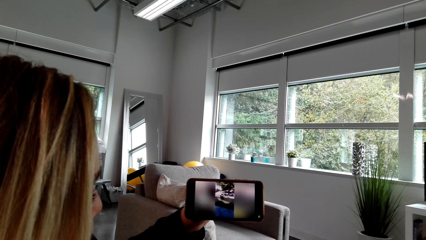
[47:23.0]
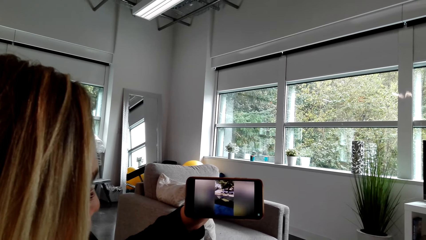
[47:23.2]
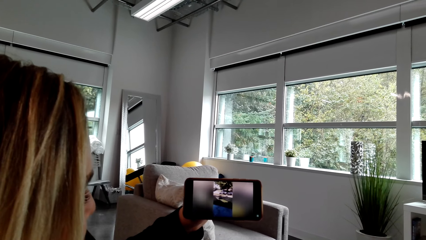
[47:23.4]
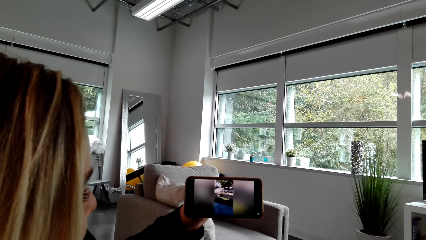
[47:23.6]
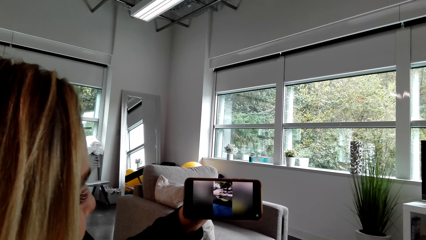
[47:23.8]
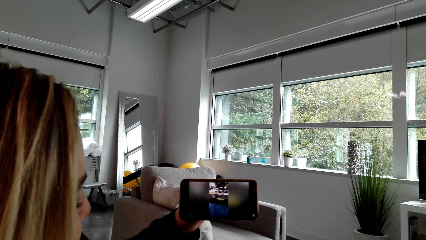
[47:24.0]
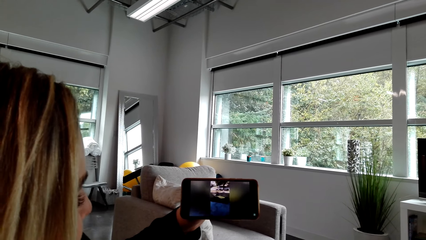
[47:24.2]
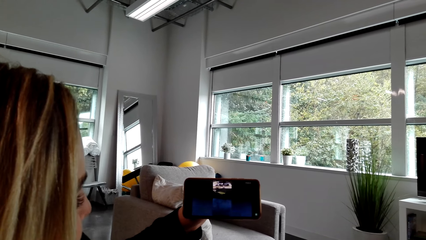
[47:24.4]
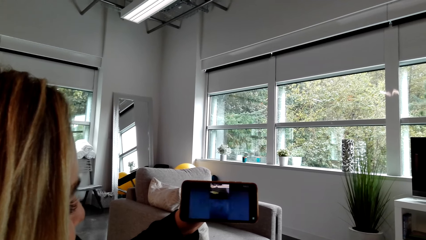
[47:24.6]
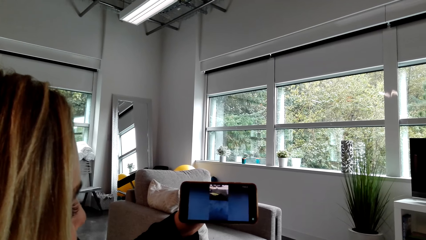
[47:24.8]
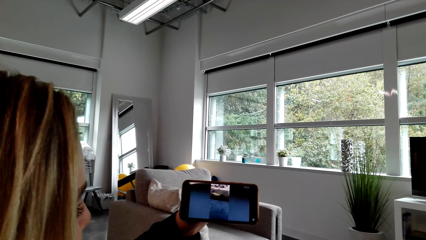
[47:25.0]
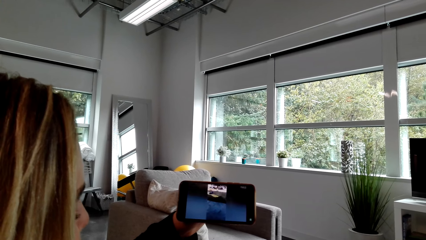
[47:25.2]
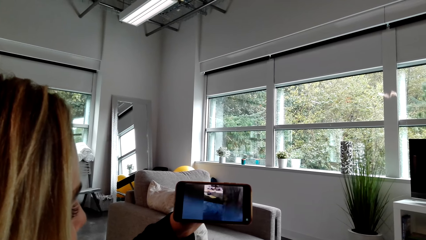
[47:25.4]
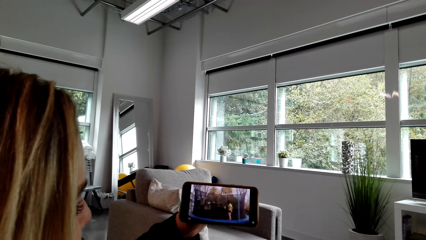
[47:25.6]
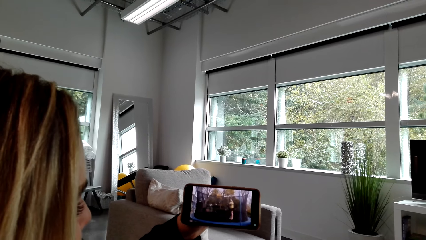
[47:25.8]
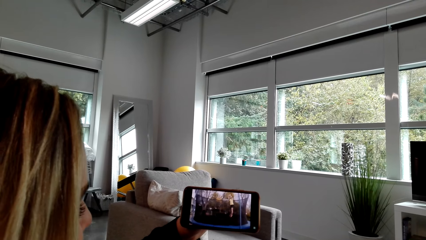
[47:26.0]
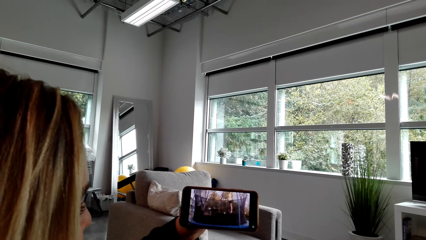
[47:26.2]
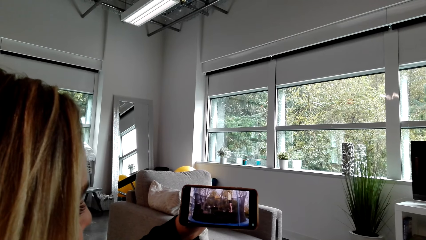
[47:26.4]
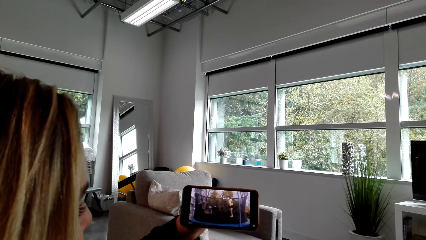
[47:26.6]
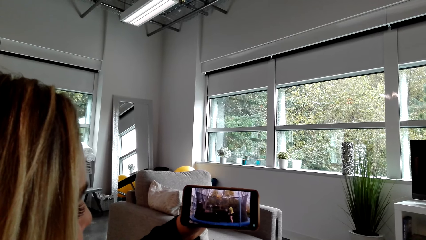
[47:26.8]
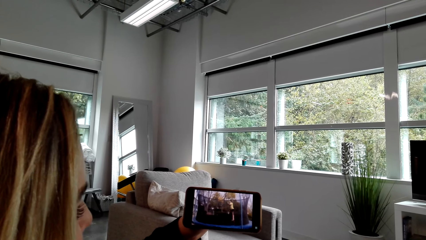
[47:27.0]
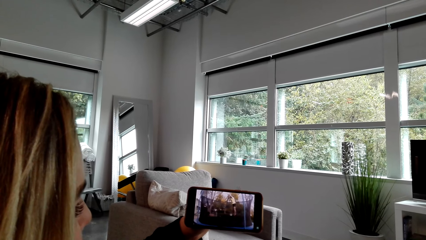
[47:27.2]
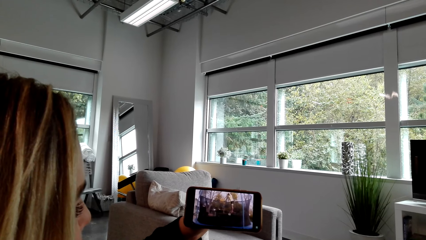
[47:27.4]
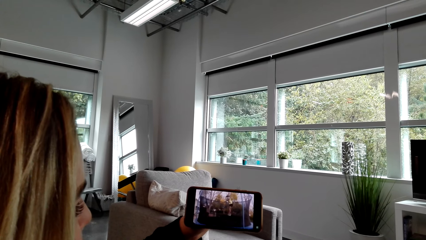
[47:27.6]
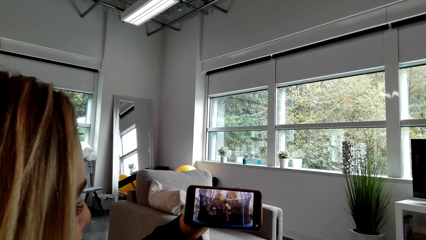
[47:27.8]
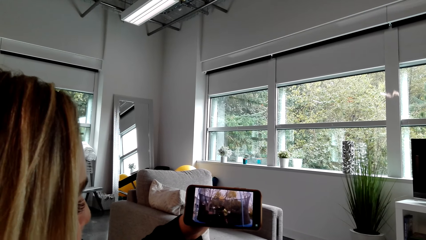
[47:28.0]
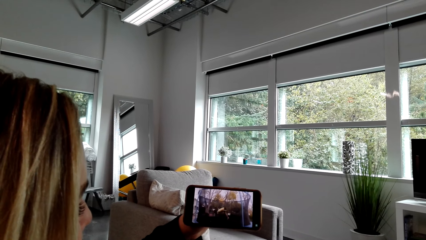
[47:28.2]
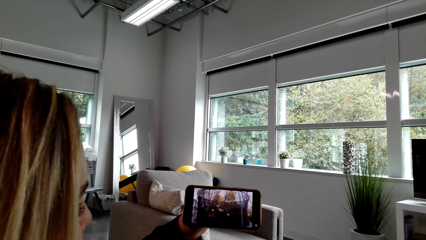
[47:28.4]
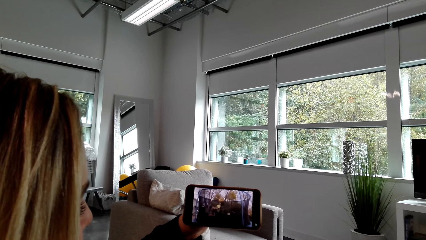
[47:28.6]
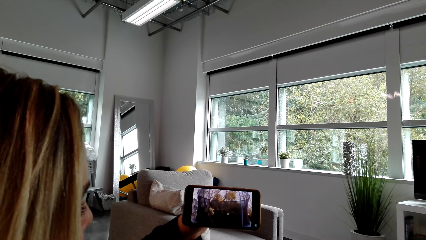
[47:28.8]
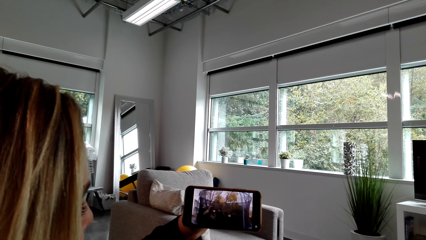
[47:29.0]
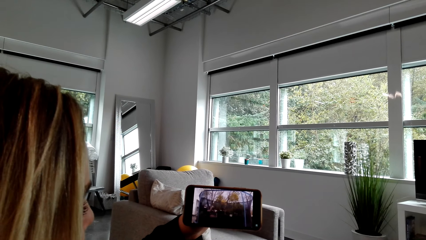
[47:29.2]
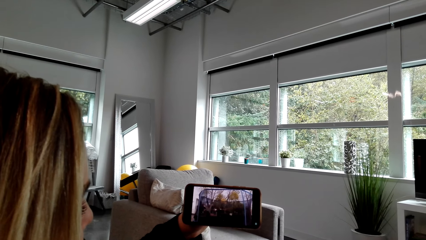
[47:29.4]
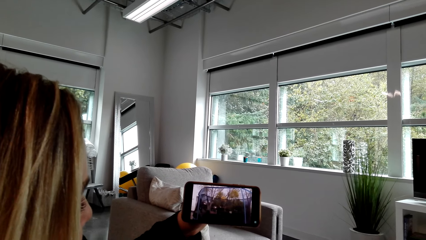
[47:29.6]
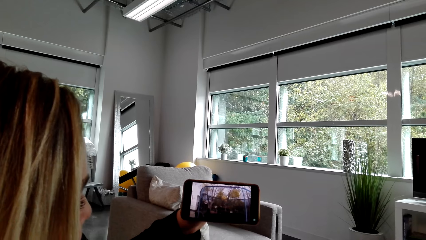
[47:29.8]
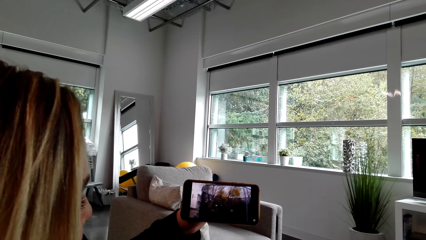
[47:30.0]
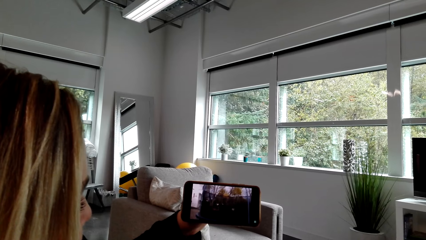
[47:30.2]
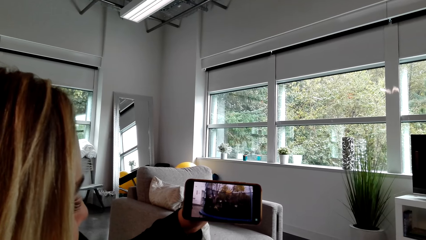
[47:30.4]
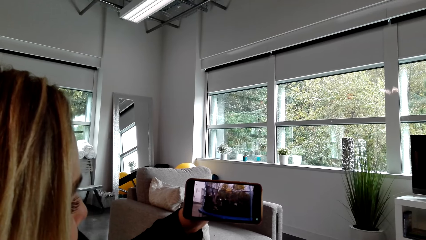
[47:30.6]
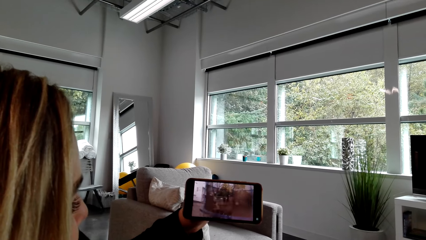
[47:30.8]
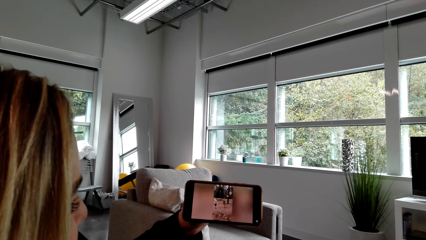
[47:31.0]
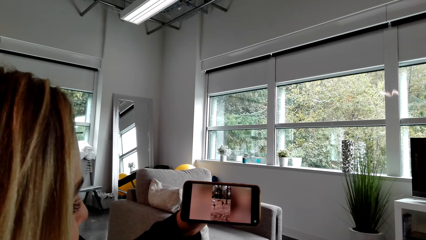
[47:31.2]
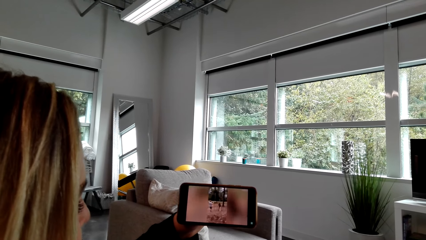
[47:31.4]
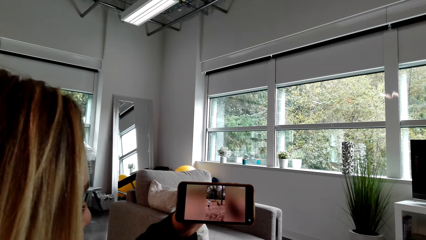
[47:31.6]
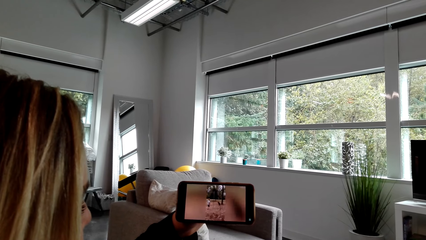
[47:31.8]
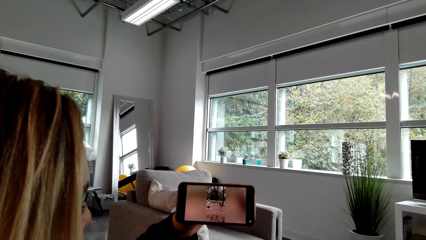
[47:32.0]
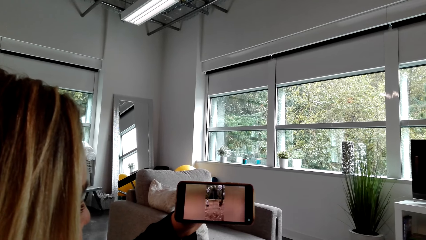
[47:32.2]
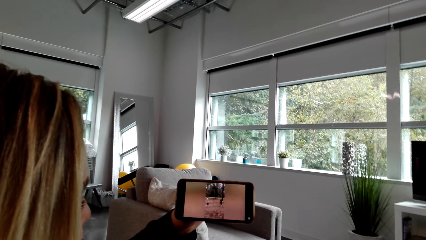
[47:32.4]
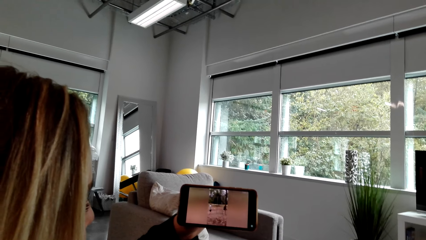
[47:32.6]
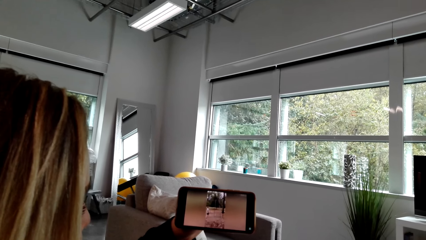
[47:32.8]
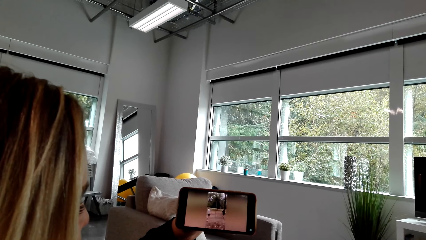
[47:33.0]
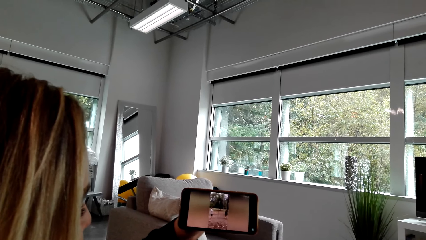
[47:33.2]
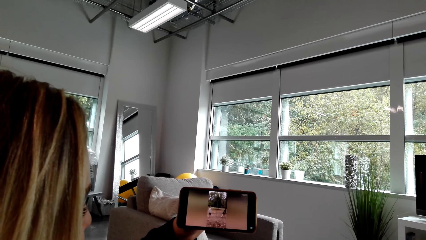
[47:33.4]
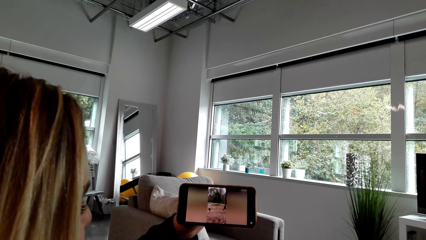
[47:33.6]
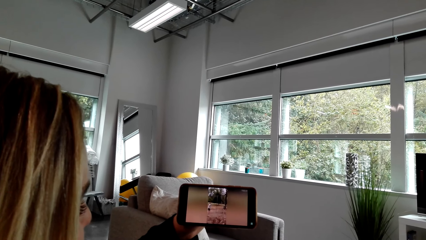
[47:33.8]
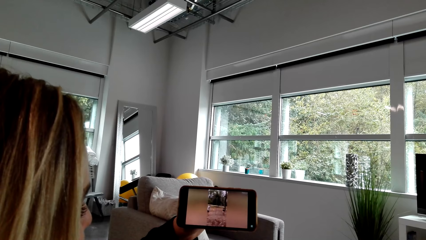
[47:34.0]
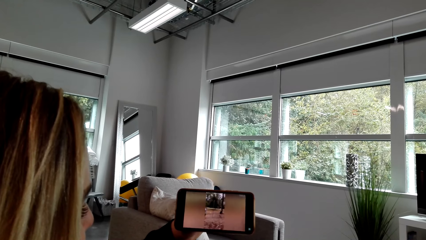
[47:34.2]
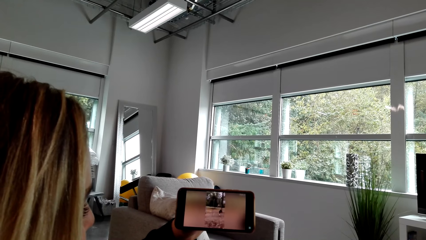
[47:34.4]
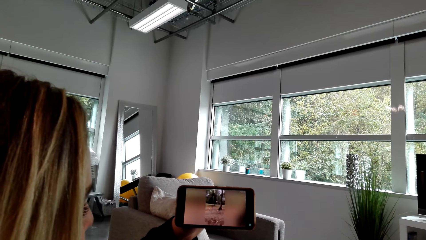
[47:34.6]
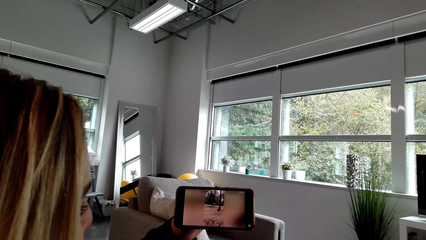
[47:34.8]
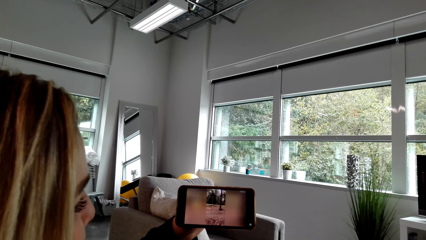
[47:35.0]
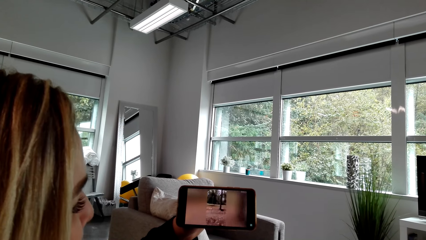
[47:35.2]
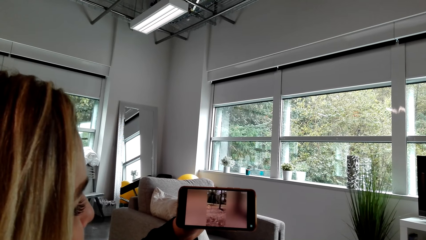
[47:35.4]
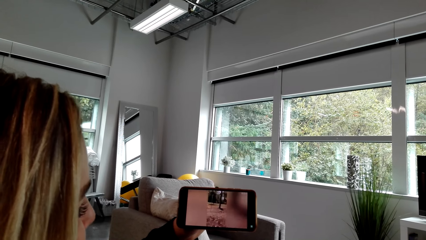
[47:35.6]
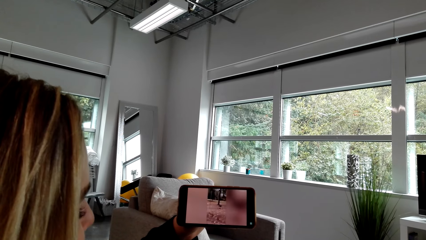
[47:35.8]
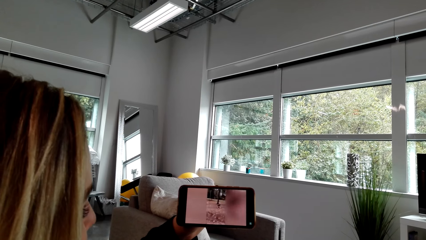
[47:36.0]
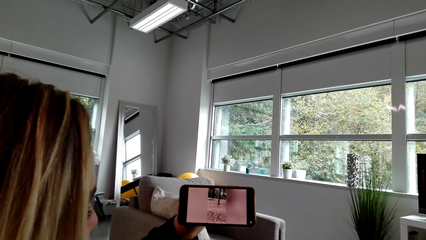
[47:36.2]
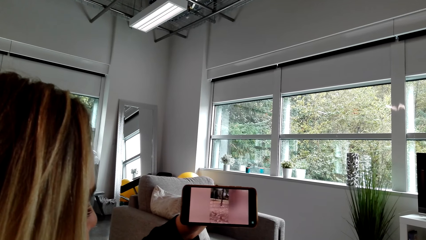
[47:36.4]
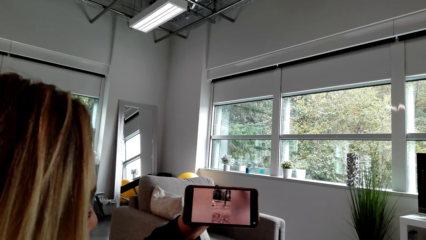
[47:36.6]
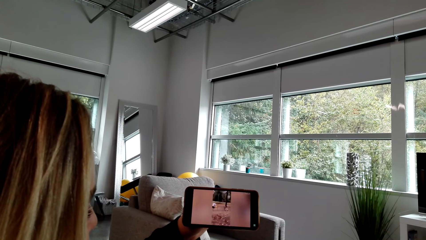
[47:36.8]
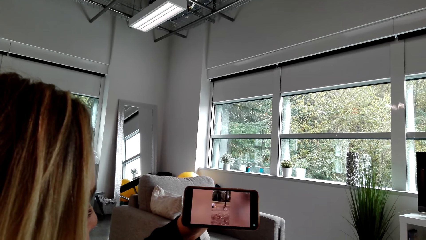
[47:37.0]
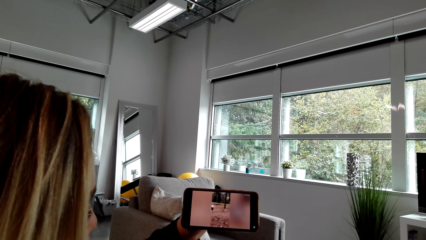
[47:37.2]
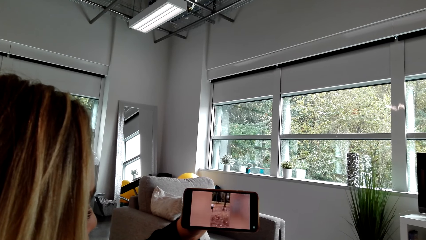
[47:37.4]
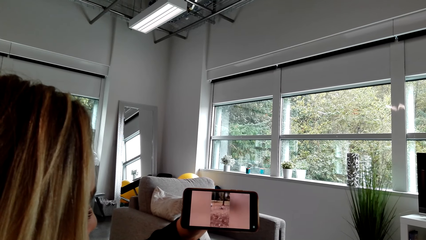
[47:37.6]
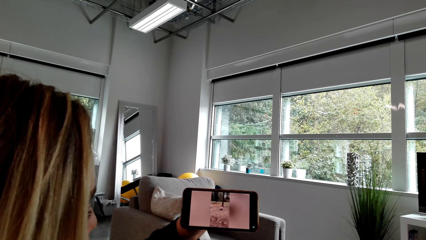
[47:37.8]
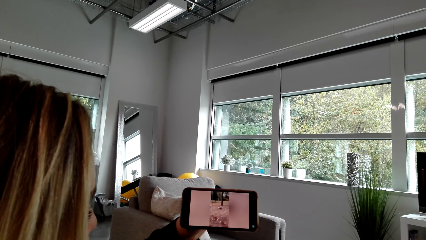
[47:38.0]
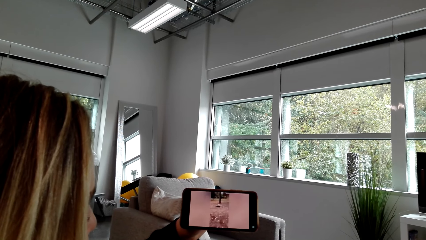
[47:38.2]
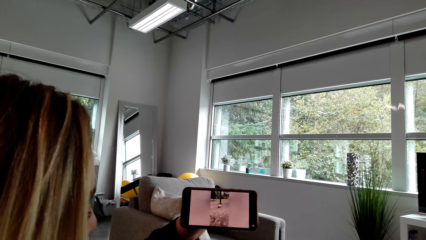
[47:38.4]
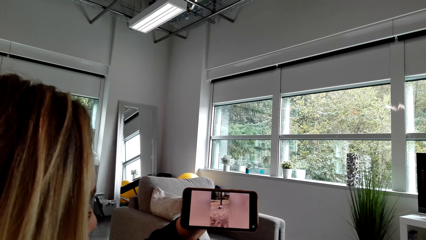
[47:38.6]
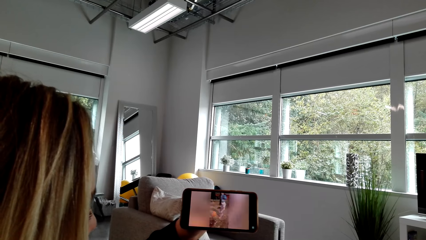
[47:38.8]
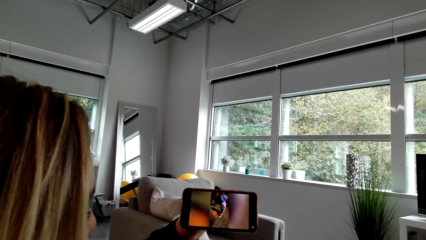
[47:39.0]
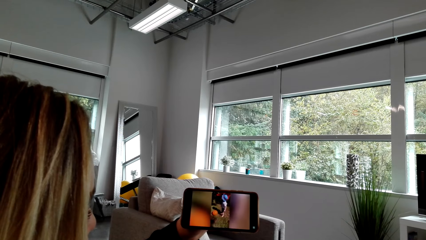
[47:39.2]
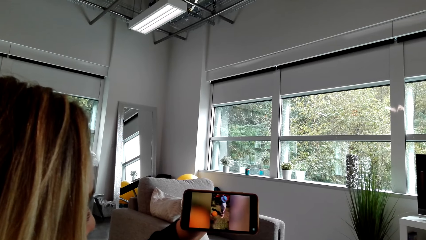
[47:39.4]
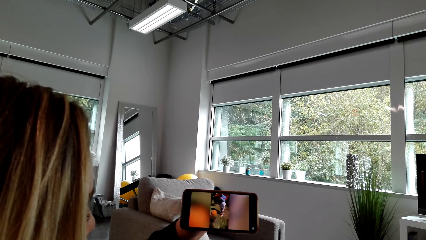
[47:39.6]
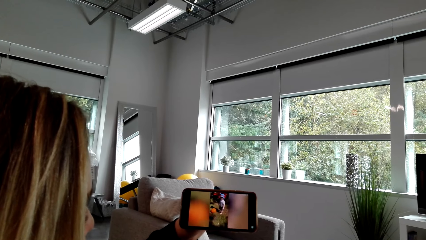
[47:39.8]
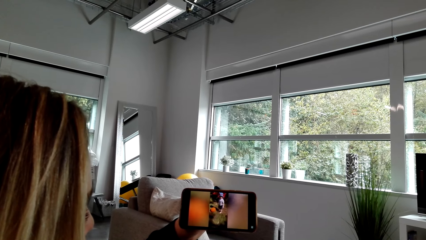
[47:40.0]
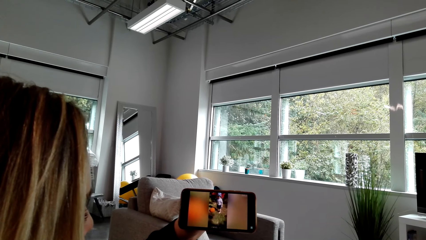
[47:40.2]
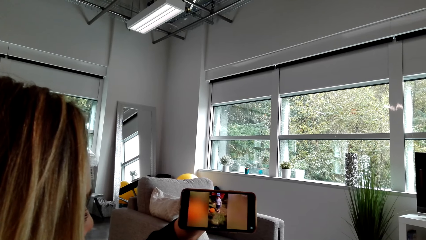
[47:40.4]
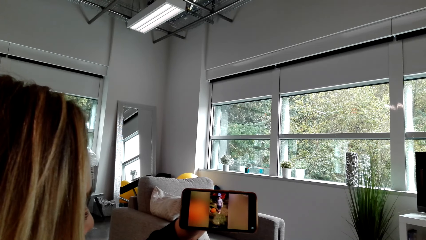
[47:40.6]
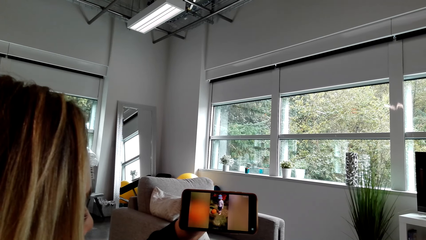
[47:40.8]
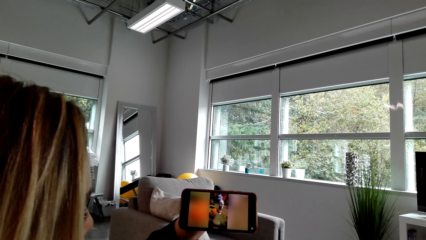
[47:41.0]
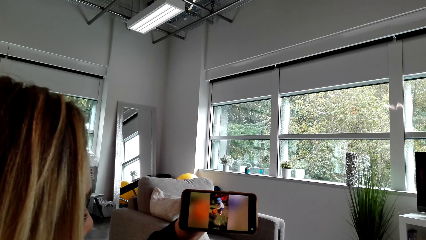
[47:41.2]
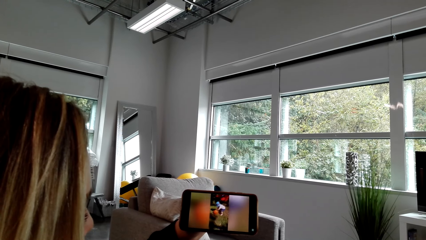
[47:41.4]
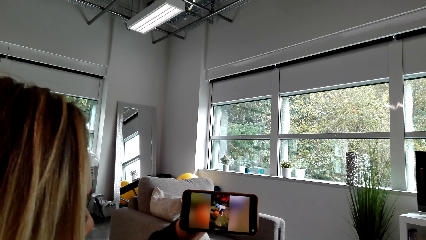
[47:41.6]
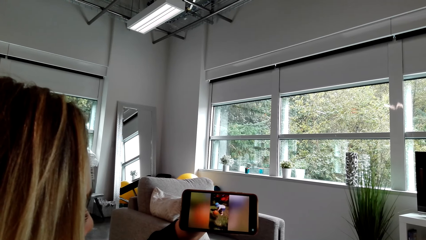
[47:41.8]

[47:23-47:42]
The camera wearer converses with a woman. They watch on a phone with the woman.
